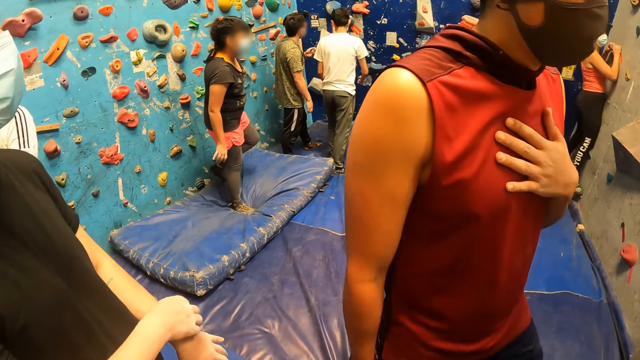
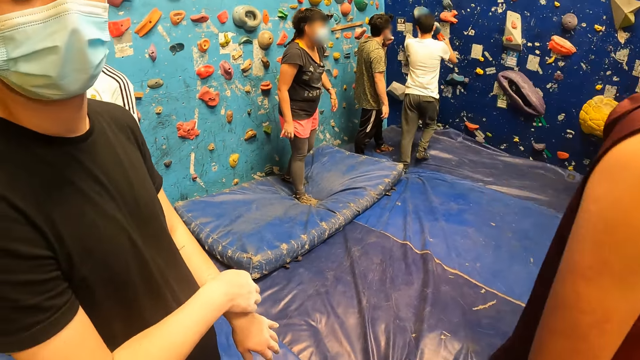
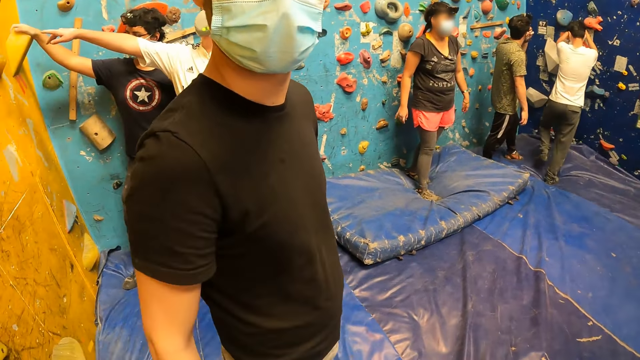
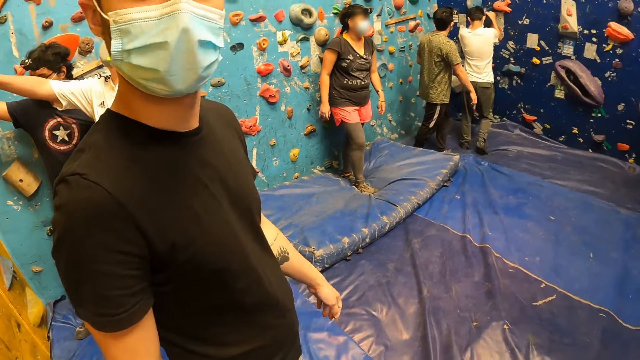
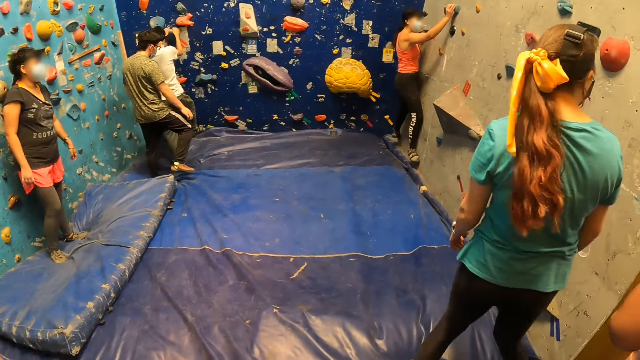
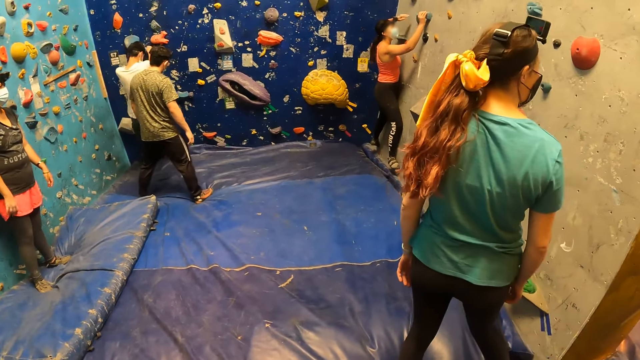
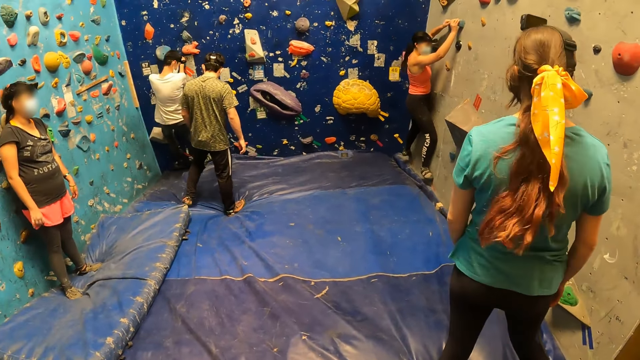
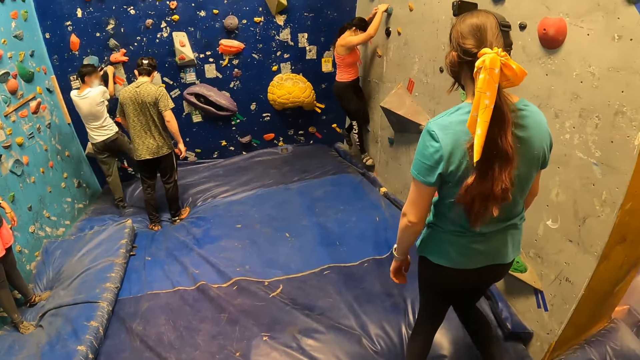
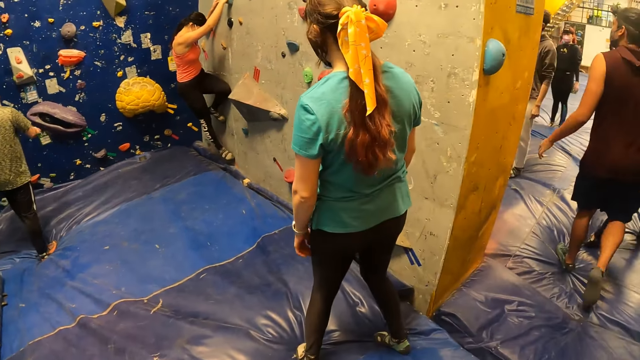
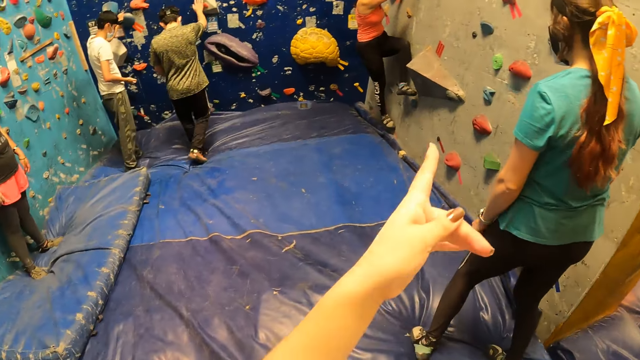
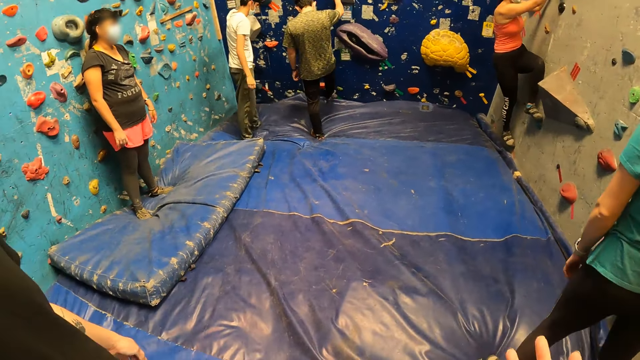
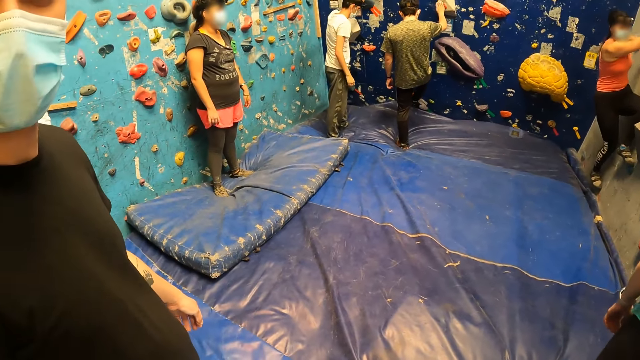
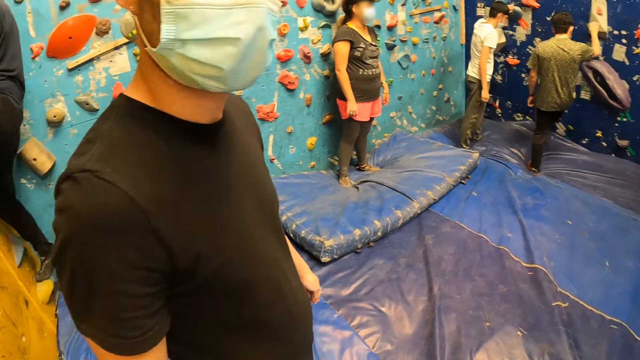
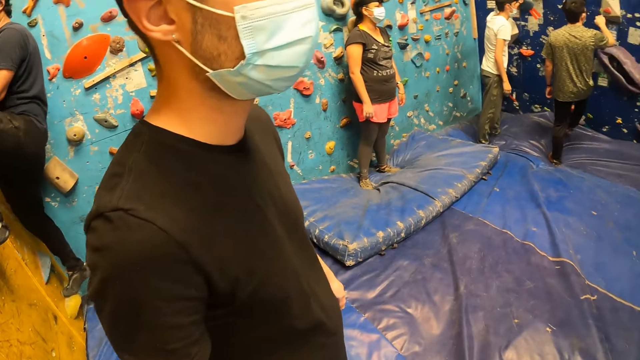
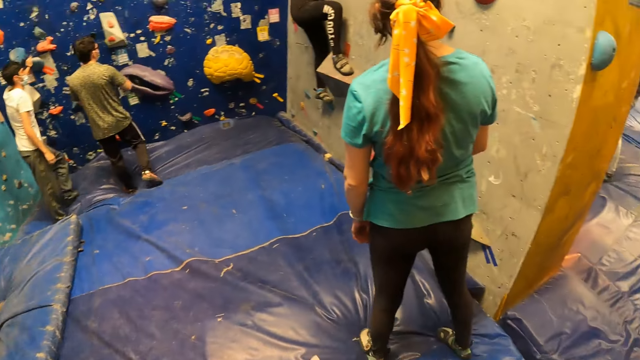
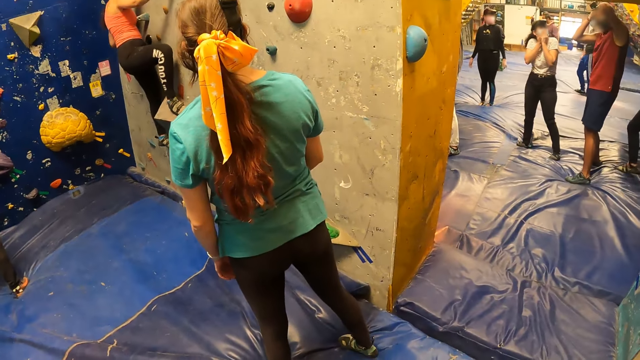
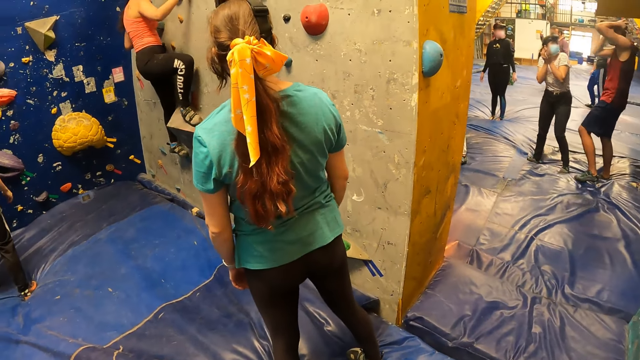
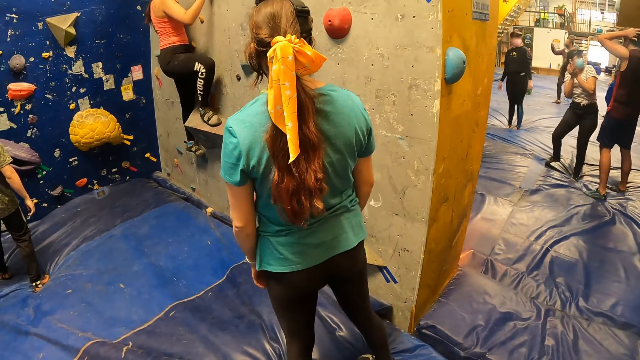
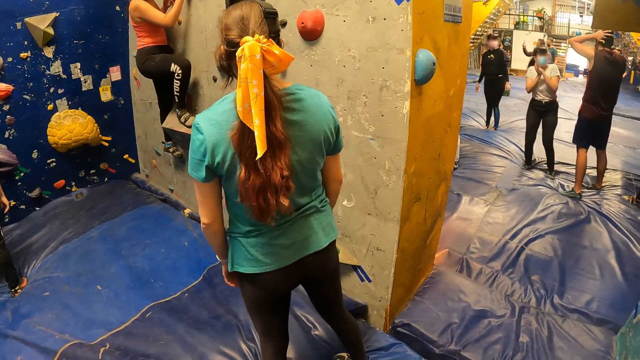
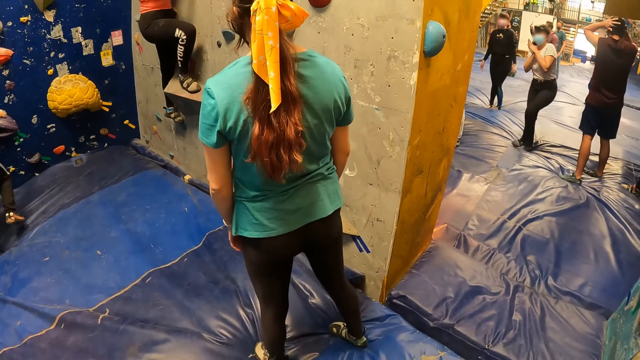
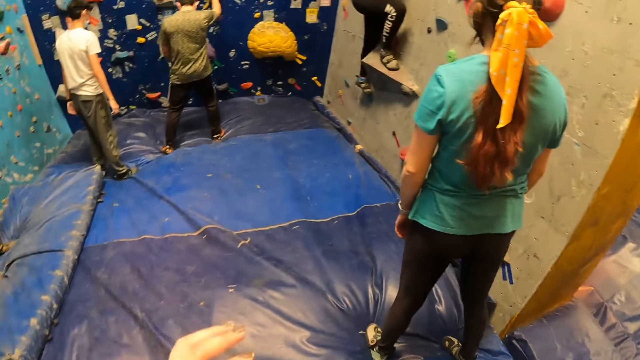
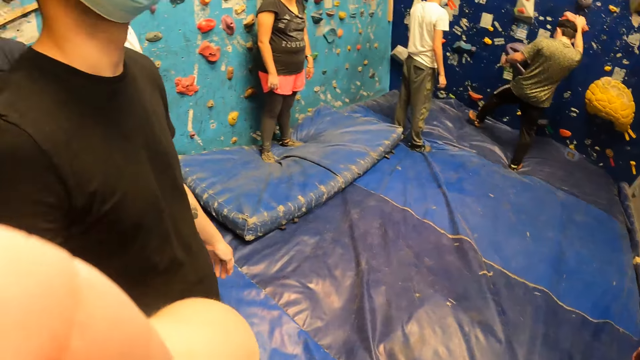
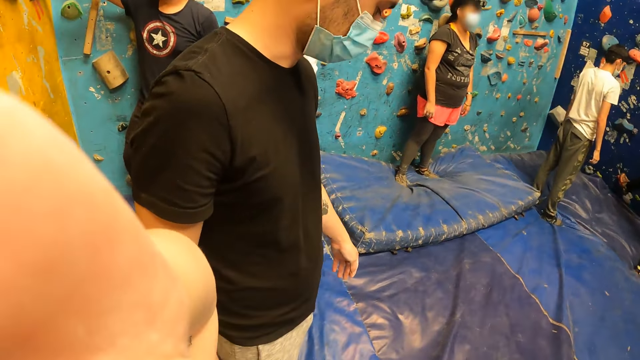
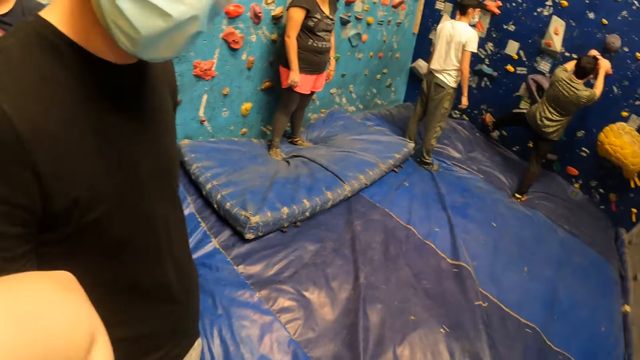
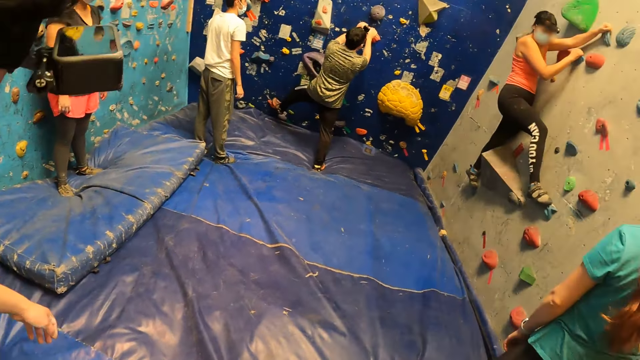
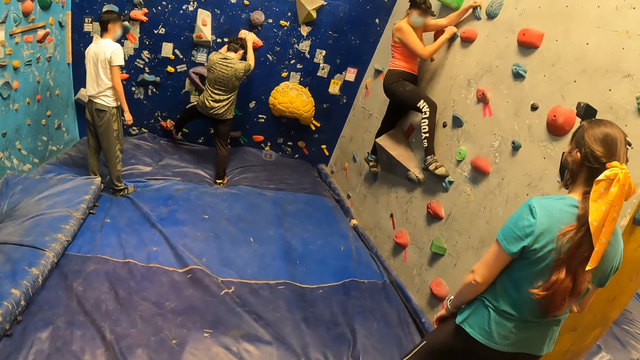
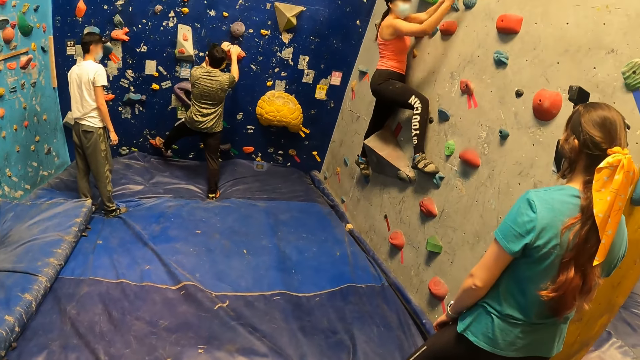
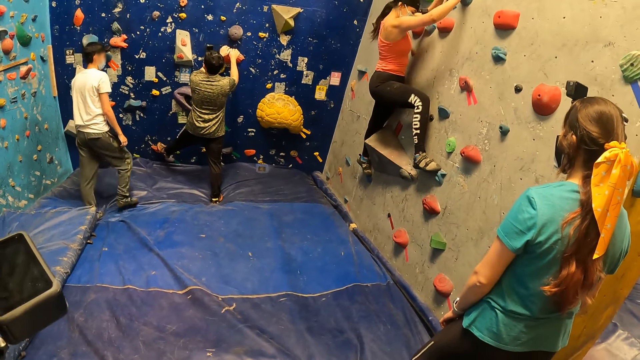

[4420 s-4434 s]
A man walks around the room. Another man walks around the room. A third man points his finger out. The first man climbs the wall. A woman climbs the wall. Another woman turns her head. A fourth man walks around the mat. The first woman climbs the wall. The camera wearer points her finger out with her left hand. The fourth man holds the stone on the climbing wall and steps on the stone on the climbing wall. The first woman climbs the wall. The second man climbs the wall. The camera wearer looks around the room. A fifth man holds his head with both hands. A third woman moves her hands from her face. The first woman climbs the wall. The third woman moves around the mat. The camera wearer lifts her hand. A sixth man moves his head. The fourth man climbs the wall.

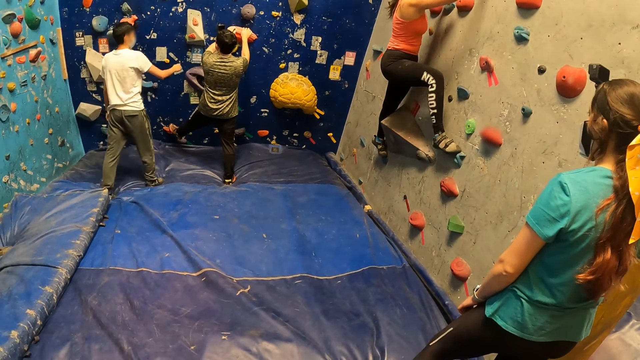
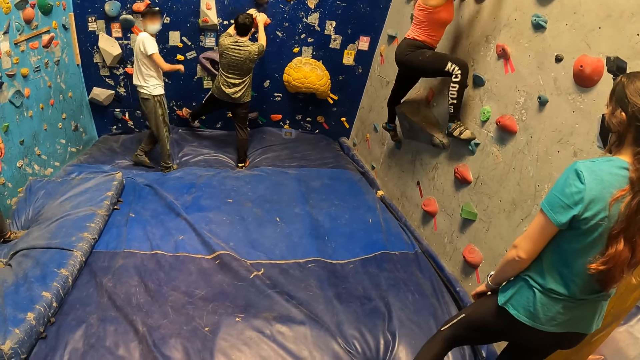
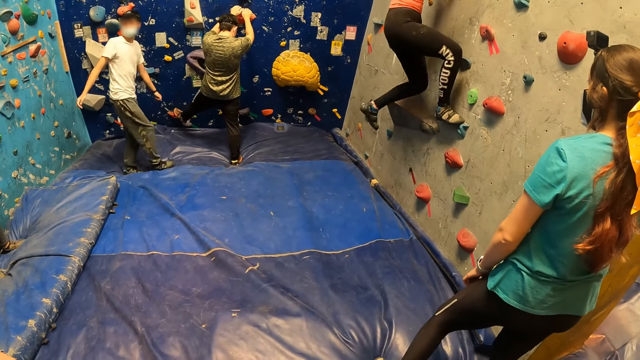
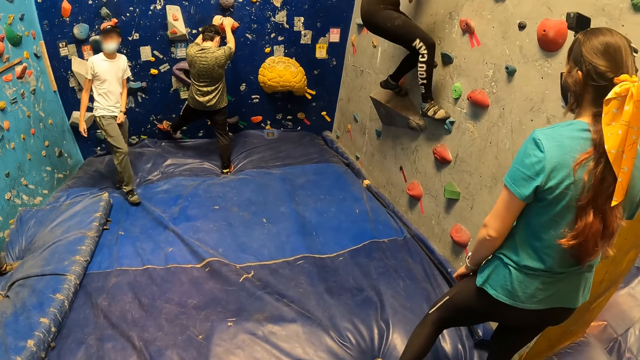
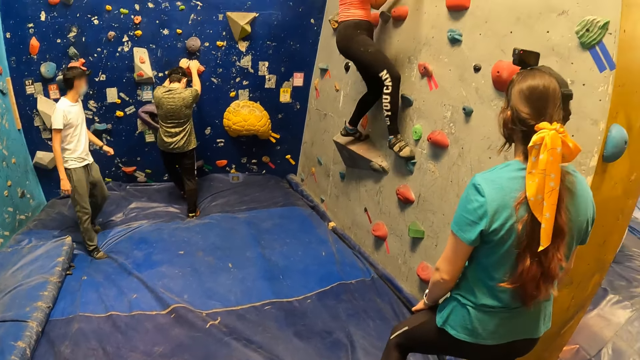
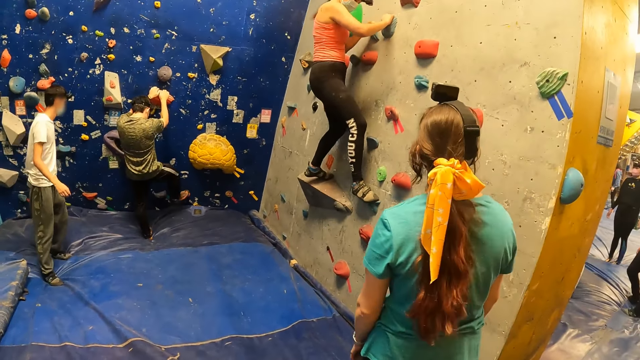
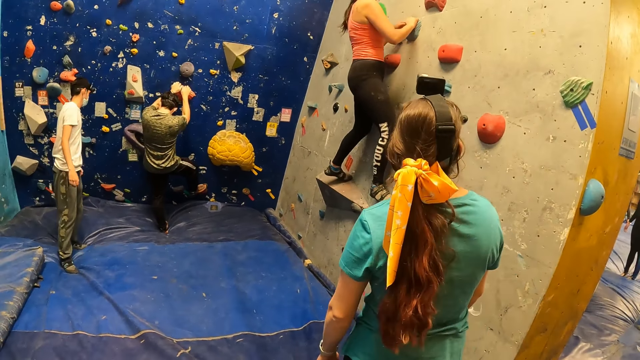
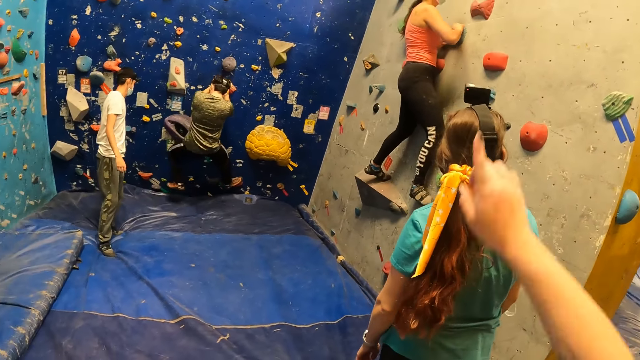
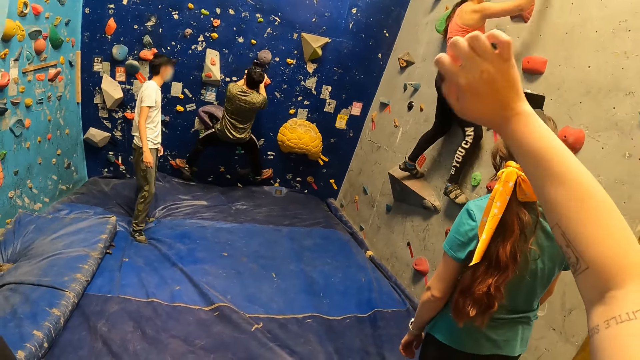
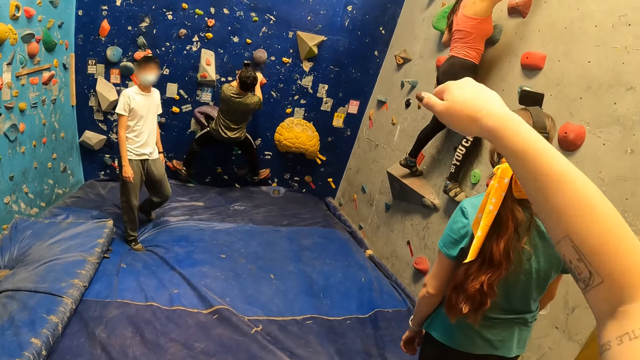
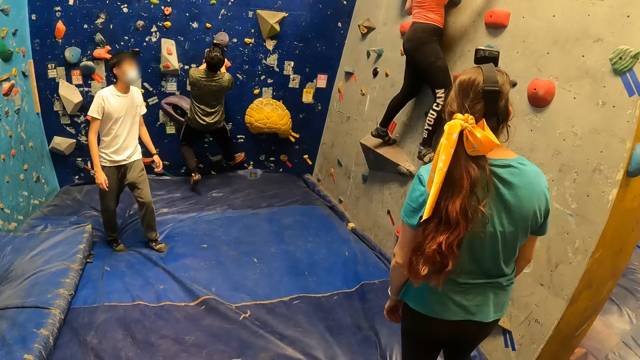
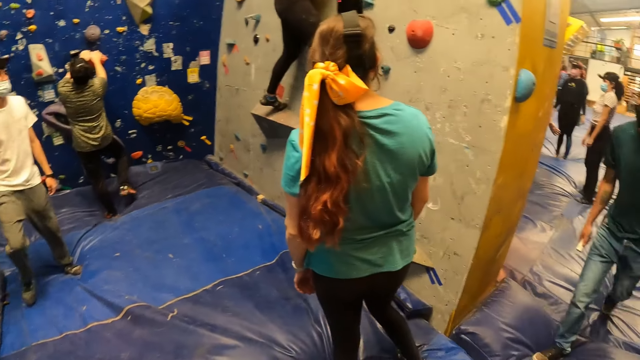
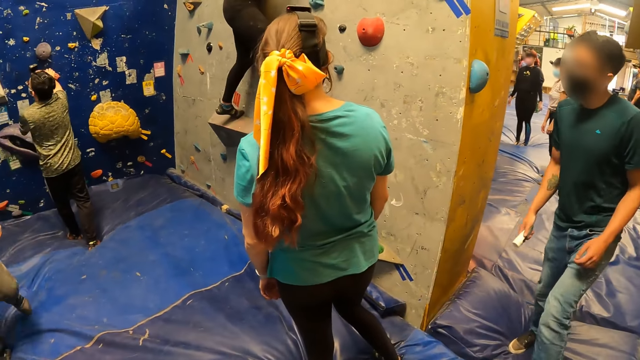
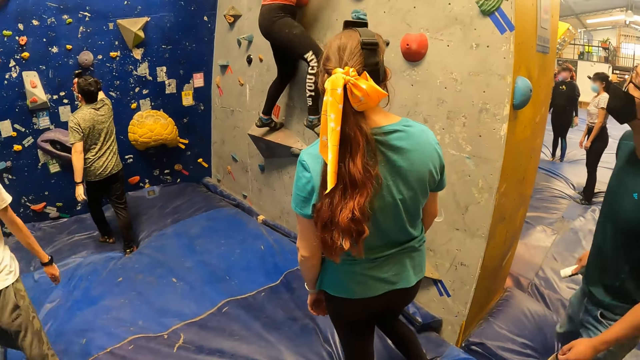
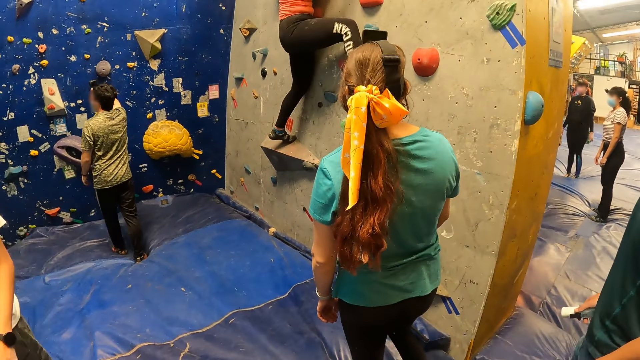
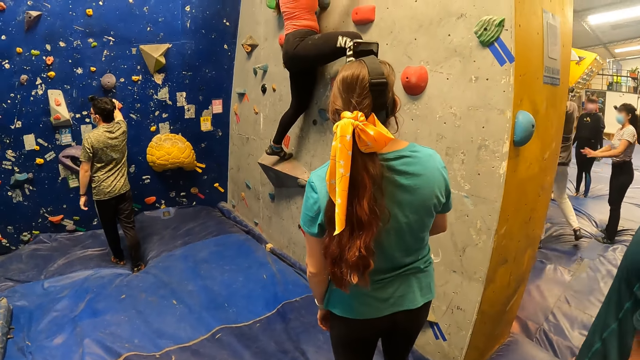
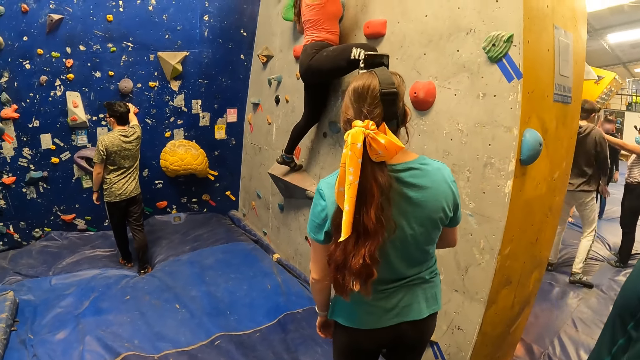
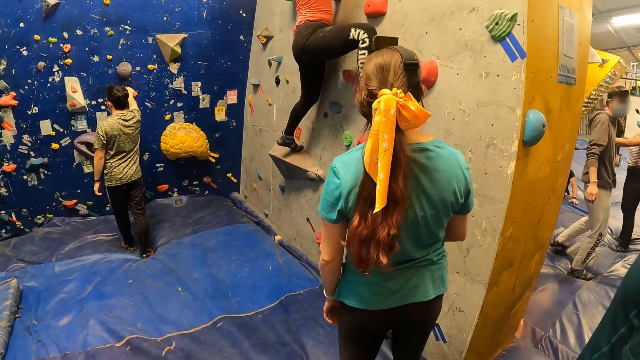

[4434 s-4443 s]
A man walks around the mat and stretches his hand out. A woman climbs the wall. The man turns around. Another man climbs the wall. The camera wearer gestures with her right hand. The first man walks around the mat. The second man climbs off the wall. A third man walks in the room. The woman climbs the wall. A fourth man moves around the mat.
